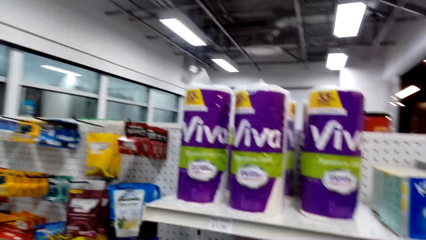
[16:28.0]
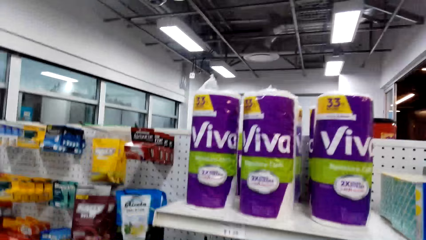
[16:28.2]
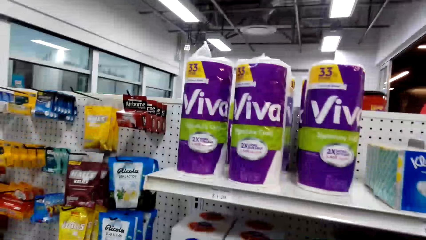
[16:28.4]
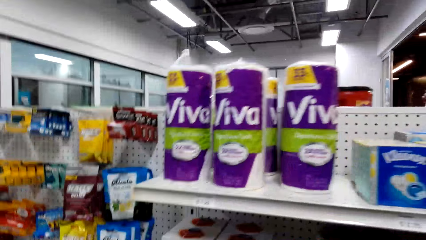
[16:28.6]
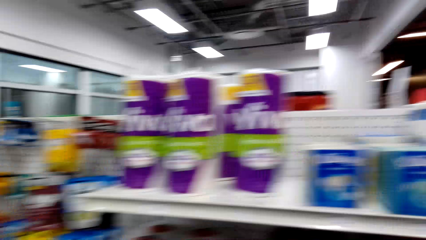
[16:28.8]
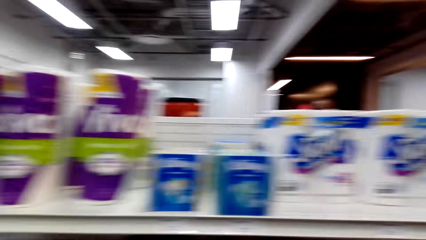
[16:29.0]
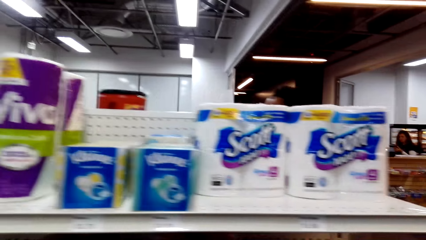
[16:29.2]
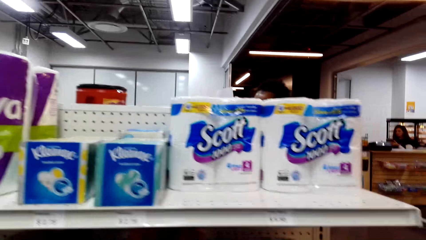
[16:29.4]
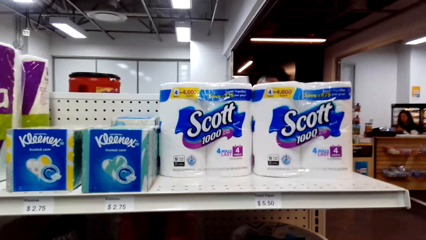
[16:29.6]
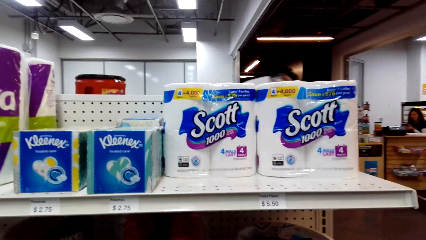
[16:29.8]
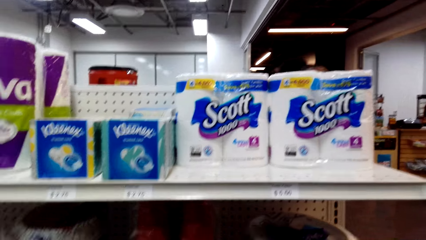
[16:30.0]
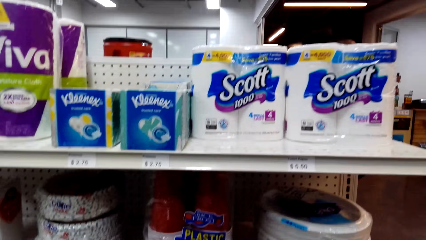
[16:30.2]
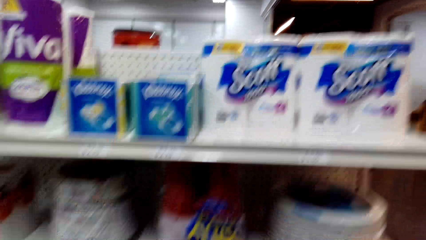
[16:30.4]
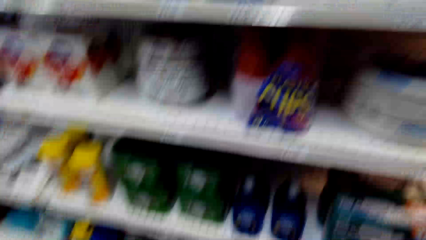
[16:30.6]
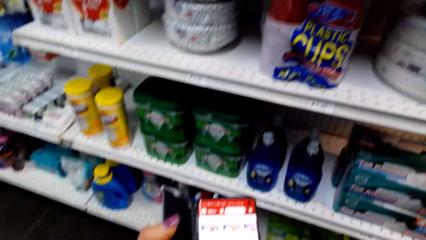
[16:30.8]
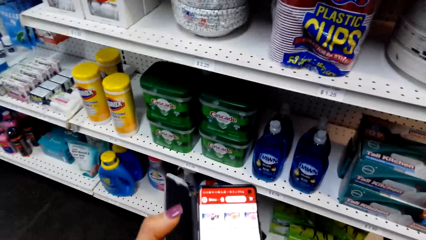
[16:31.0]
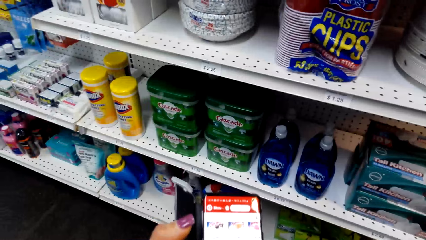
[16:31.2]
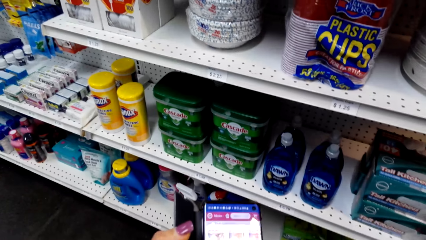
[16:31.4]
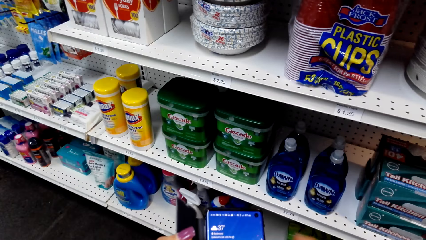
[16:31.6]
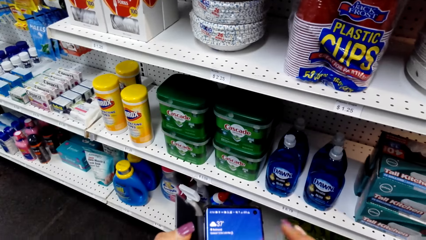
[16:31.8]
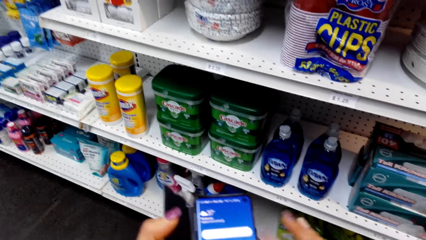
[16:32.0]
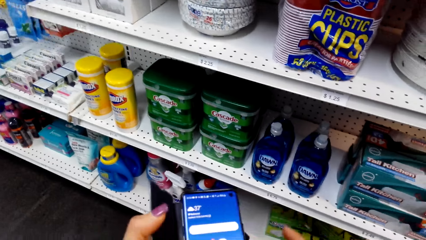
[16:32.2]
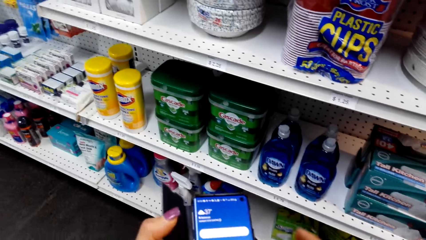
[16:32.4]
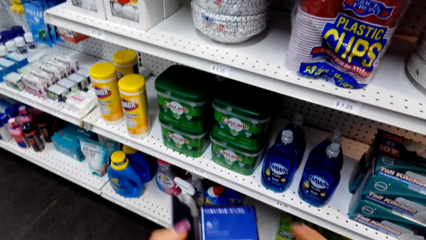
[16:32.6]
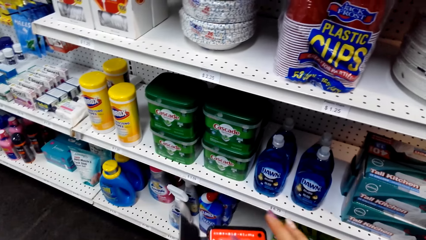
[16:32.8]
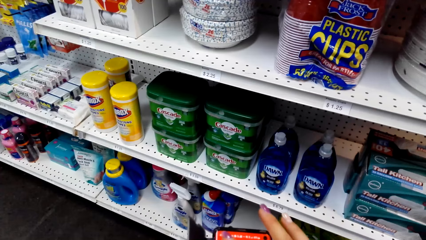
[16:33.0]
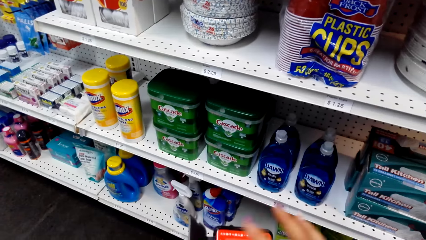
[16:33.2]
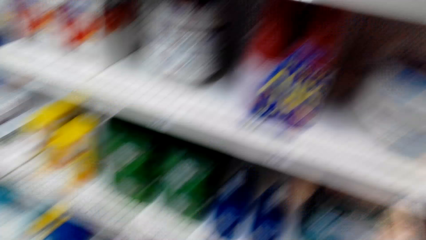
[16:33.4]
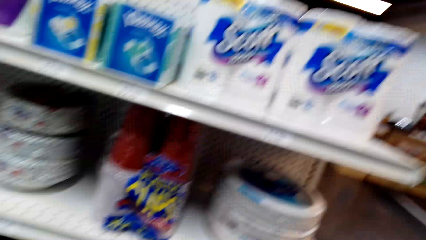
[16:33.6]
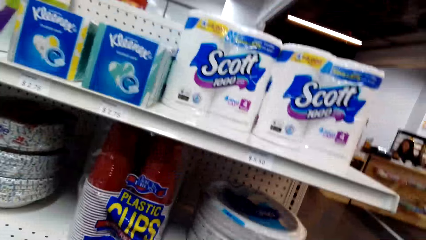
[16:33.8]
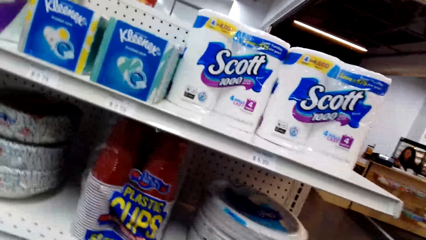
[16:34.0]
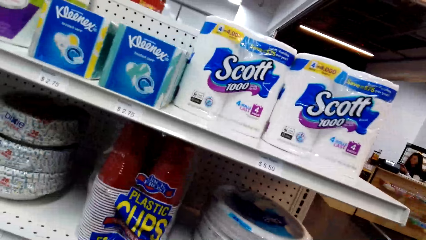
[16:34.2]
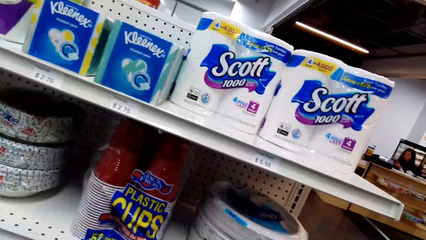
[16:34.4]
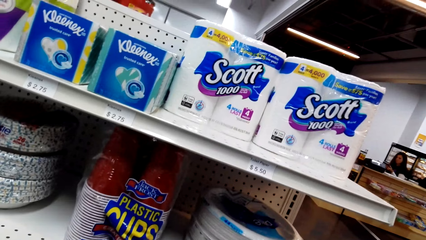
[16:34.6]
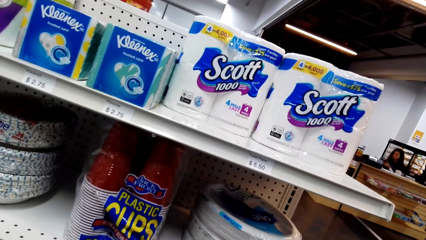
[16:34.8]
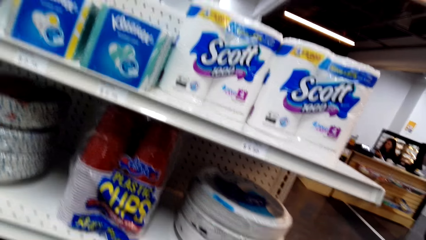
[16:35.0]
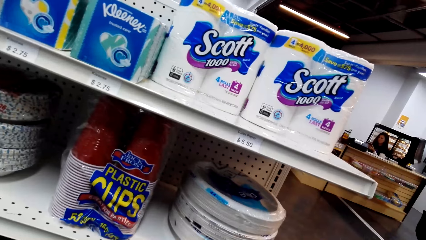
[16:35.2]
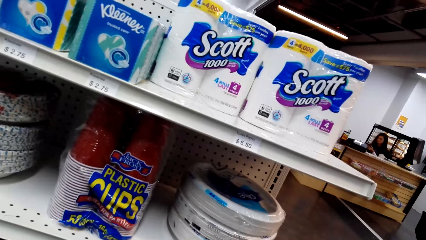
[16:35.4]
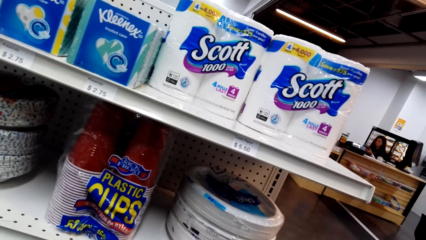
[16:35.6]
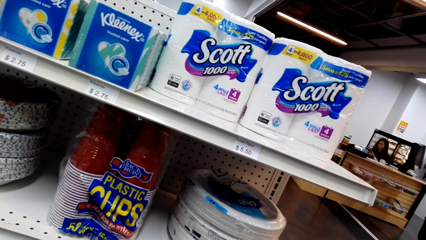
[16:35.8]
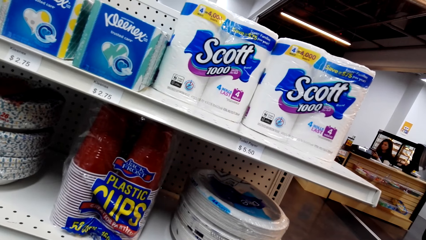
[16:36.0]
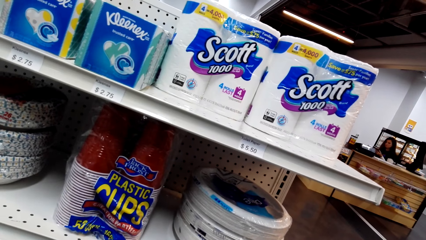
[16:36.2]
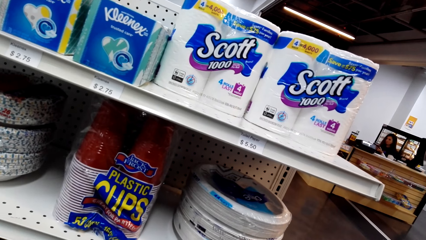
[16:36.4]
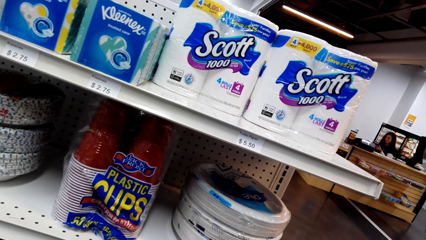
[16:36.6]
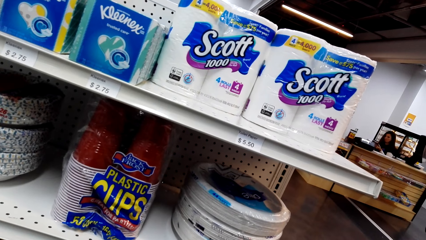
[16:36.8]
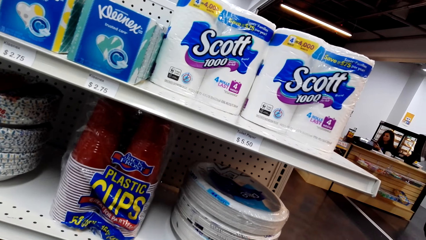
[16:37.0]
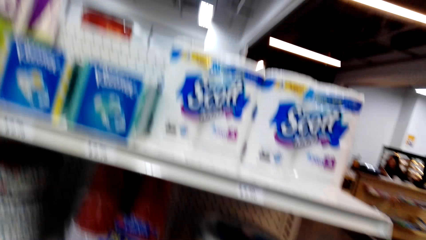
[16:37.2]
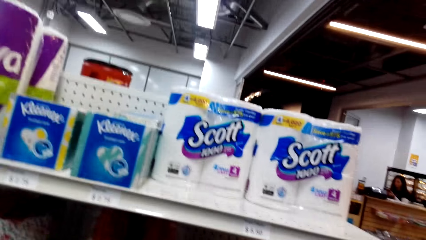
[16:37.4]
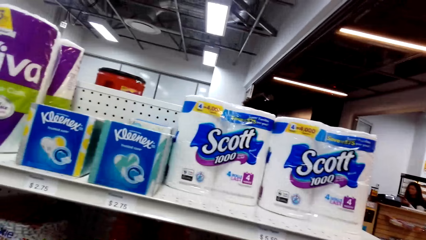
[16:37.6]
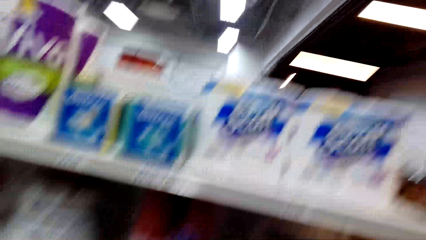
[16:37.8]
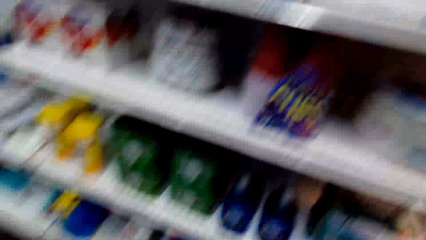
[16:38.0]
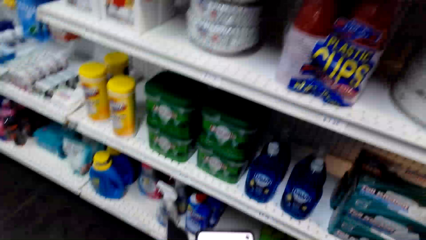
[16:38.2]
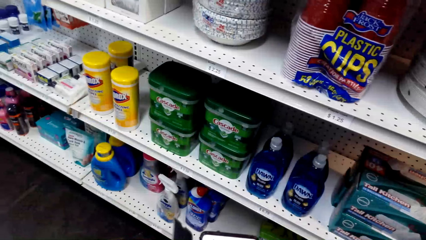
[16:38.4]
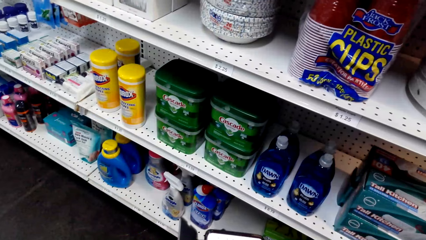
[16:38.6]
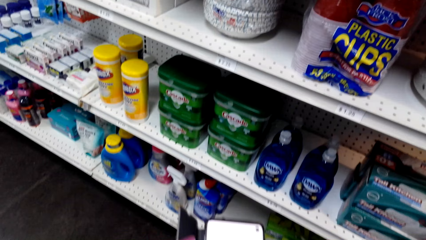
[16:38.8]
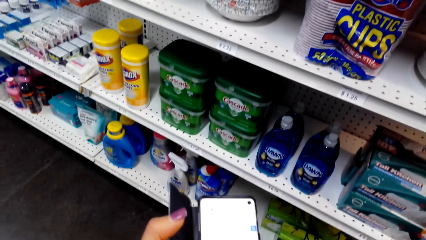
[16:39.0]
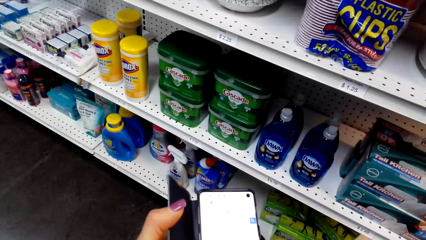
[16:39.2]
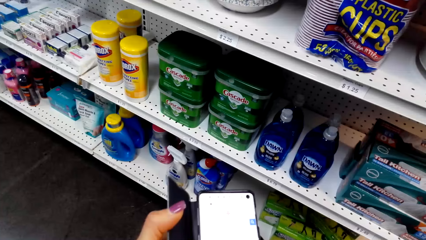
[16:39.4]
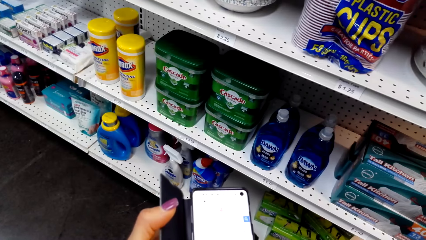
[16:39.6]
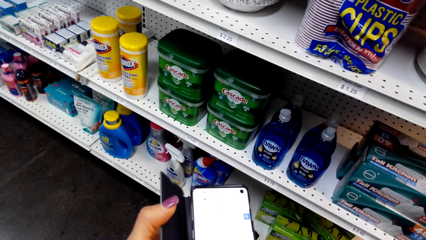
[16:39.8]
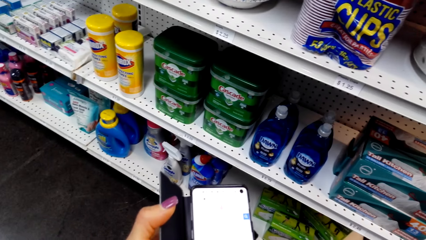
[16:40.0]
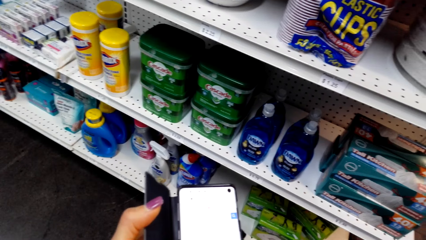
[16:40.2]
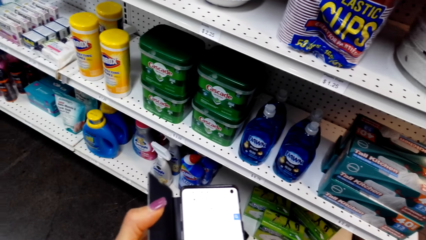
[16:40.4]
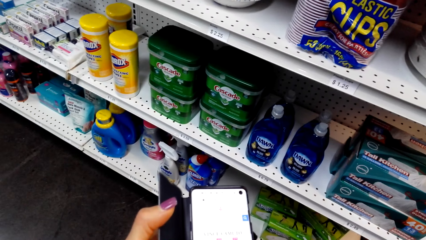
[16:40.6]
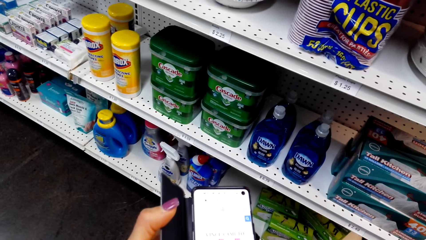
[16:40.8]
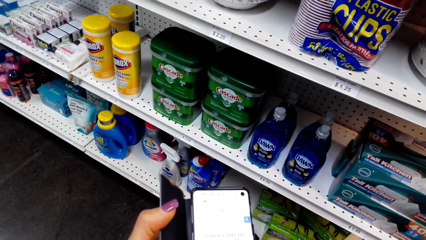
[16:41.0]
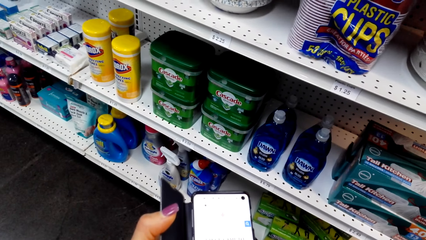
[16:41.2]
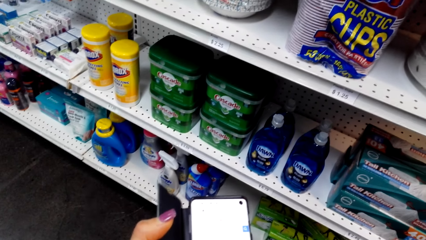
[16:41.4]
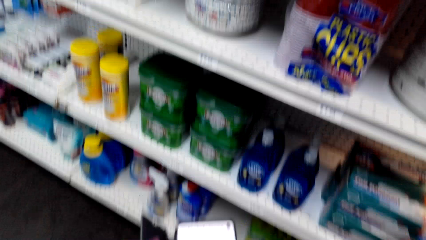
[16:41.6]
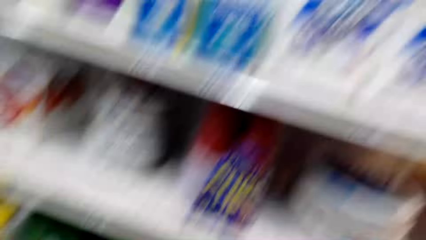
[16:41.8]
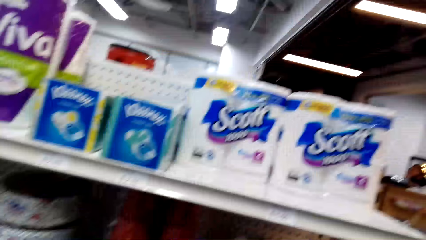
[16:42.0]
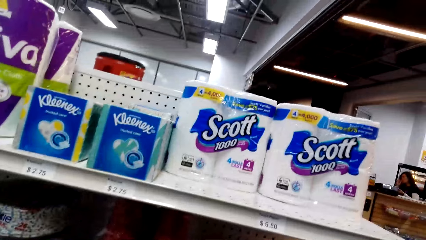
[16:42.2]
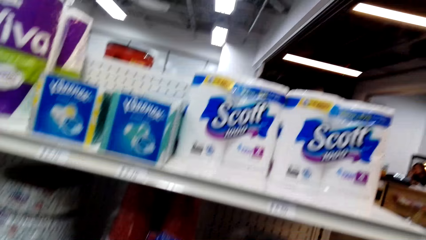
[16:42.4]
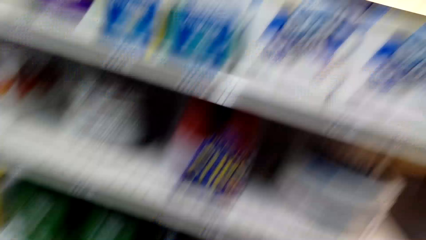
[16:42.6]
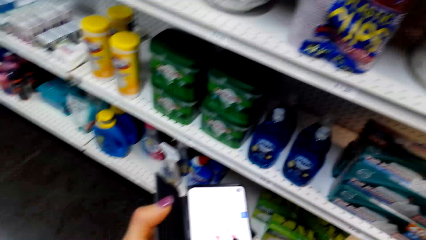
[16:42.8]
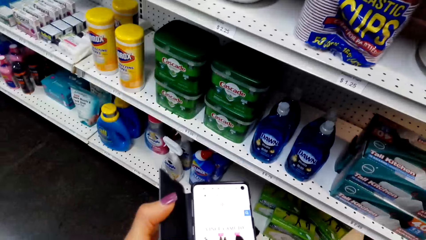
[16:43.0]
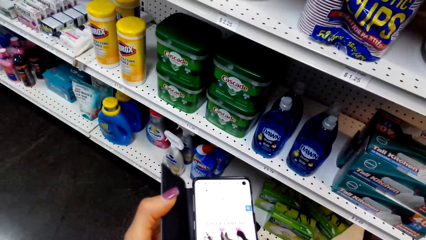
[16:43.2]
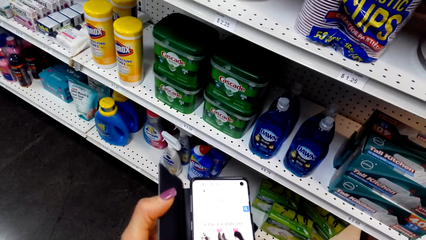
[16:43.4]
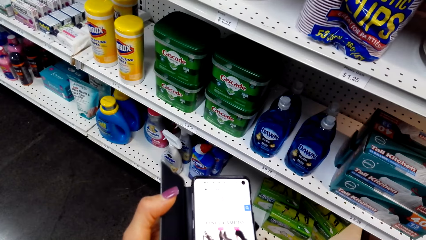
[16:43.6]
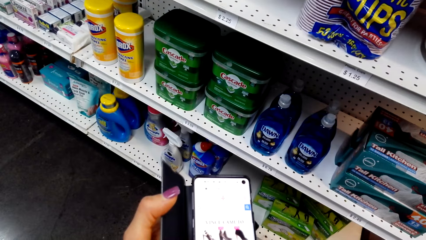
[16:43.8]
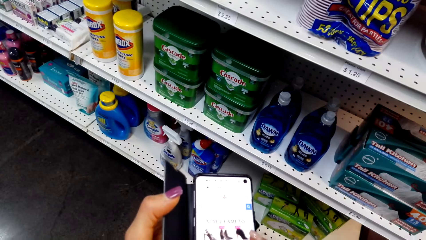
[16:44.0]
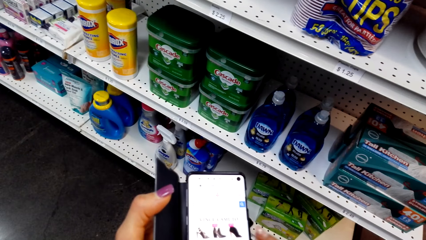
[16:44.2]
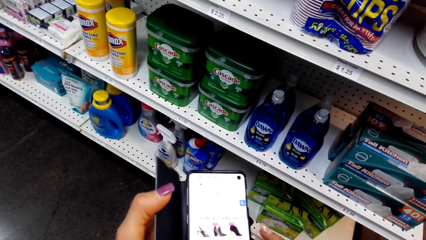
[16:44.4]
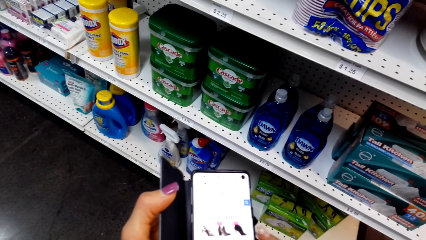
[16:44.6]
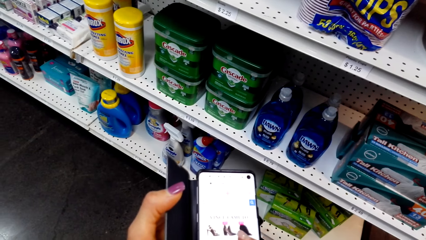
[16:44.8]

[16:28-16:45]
The camera wearer looks at the products. They scroll the screen of the phone with the finger. They look at the products. They operate the phone.
